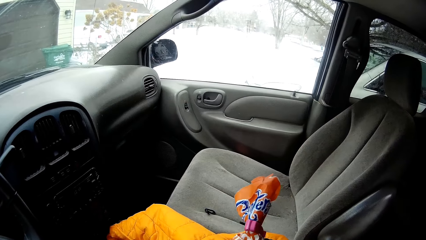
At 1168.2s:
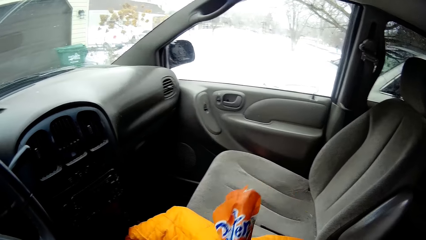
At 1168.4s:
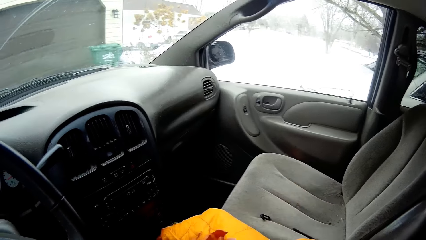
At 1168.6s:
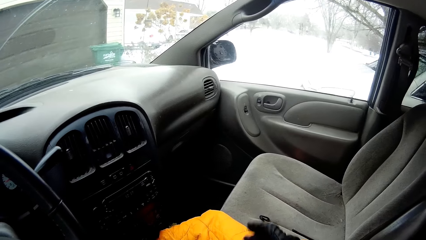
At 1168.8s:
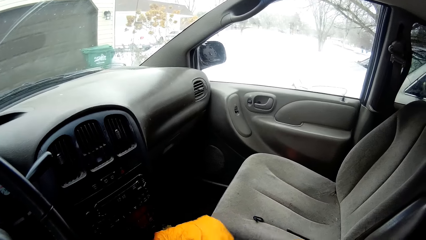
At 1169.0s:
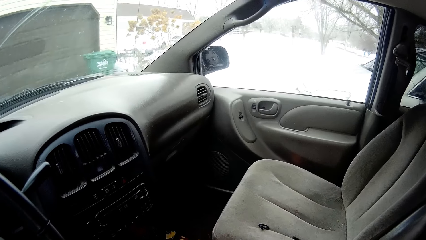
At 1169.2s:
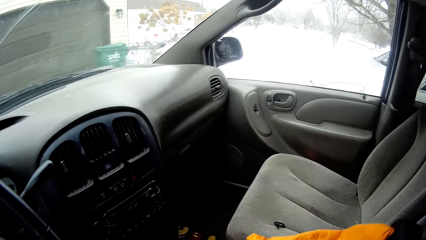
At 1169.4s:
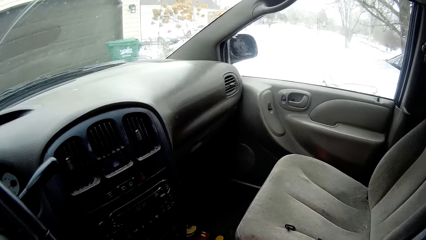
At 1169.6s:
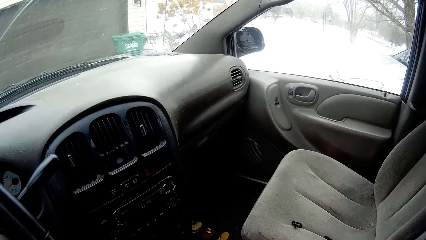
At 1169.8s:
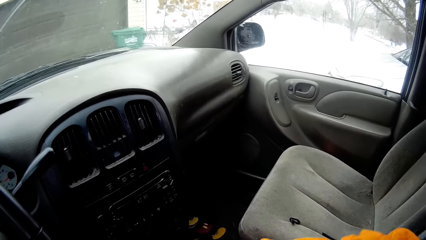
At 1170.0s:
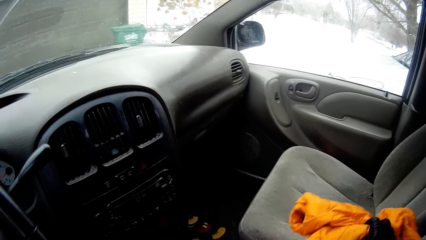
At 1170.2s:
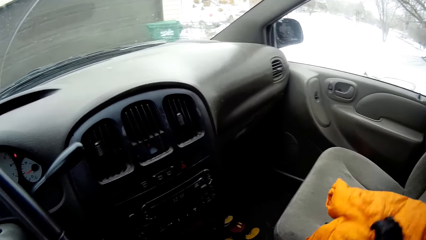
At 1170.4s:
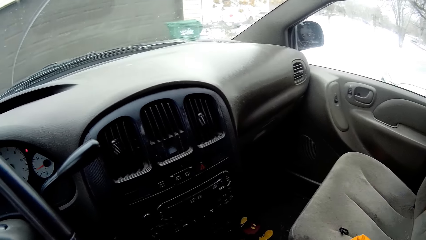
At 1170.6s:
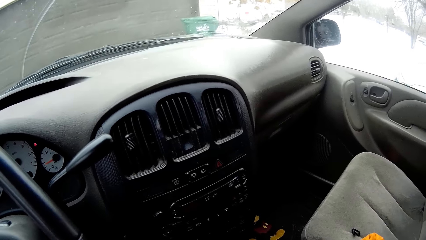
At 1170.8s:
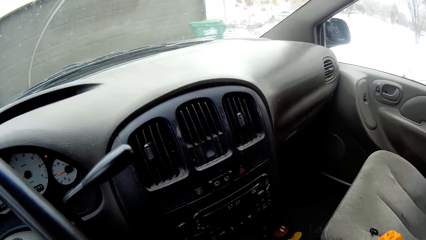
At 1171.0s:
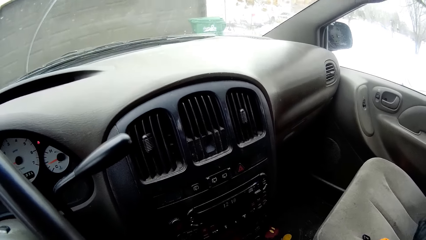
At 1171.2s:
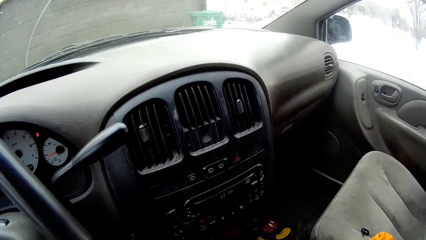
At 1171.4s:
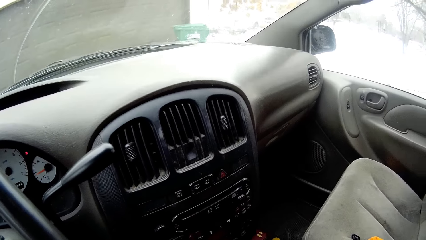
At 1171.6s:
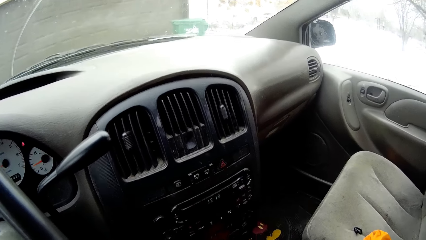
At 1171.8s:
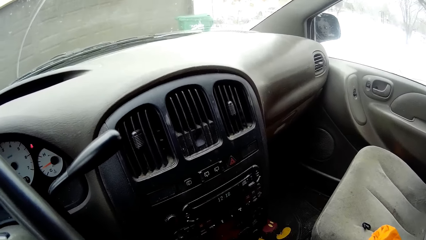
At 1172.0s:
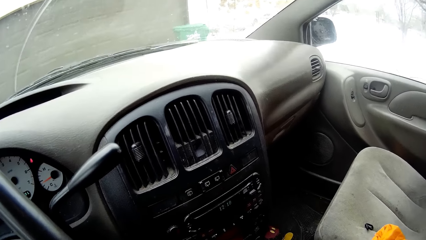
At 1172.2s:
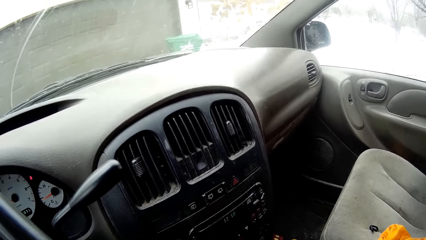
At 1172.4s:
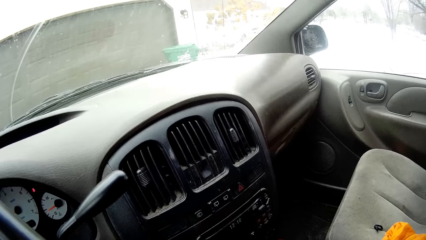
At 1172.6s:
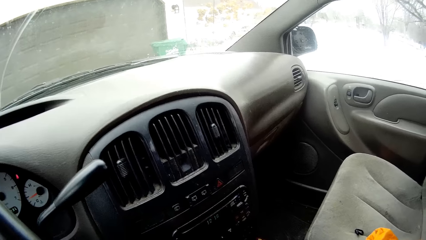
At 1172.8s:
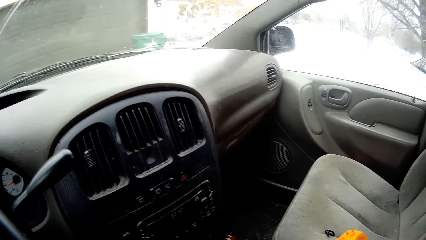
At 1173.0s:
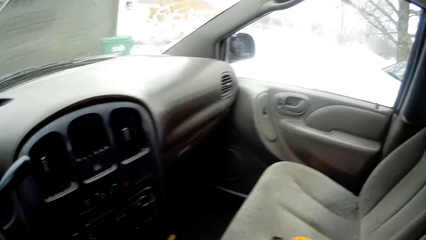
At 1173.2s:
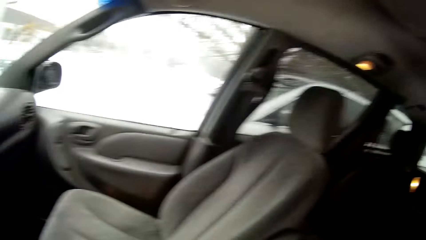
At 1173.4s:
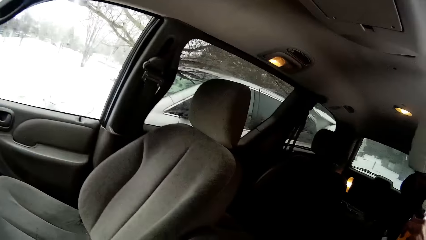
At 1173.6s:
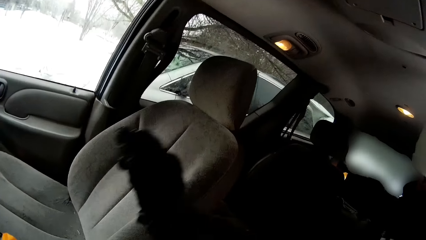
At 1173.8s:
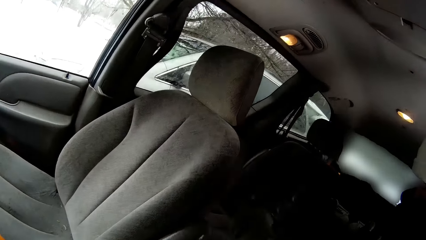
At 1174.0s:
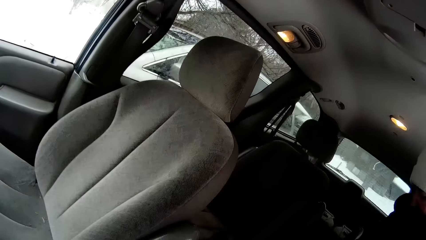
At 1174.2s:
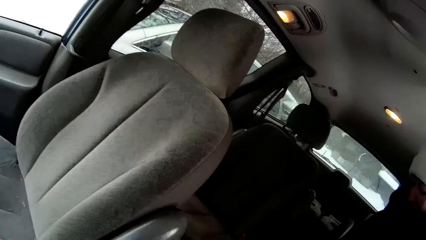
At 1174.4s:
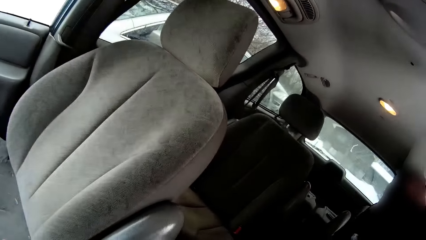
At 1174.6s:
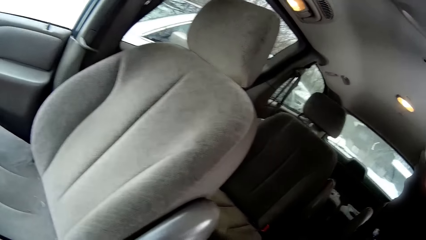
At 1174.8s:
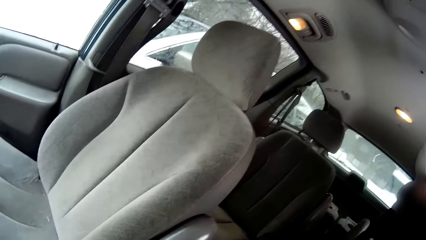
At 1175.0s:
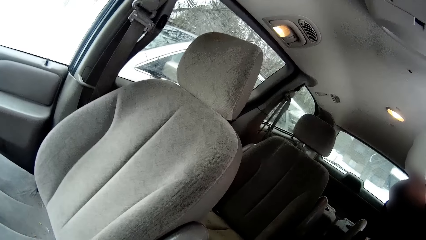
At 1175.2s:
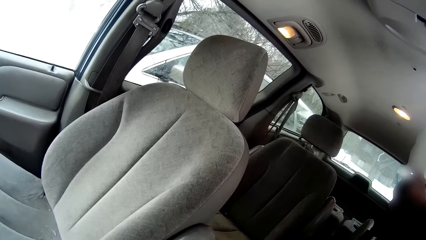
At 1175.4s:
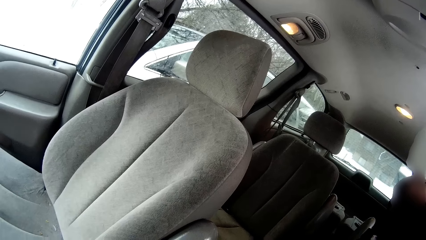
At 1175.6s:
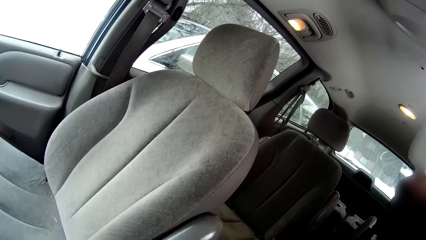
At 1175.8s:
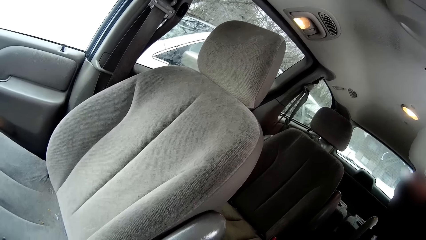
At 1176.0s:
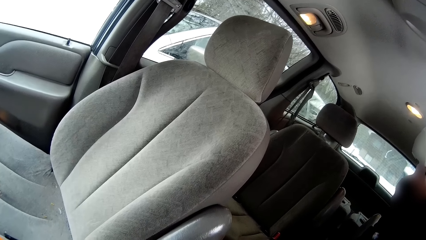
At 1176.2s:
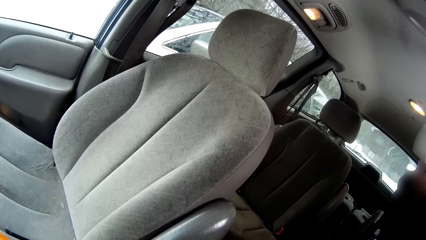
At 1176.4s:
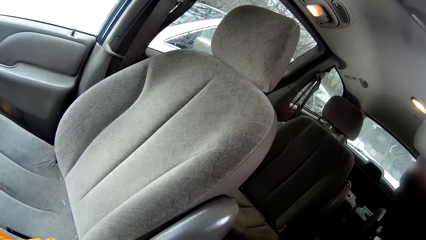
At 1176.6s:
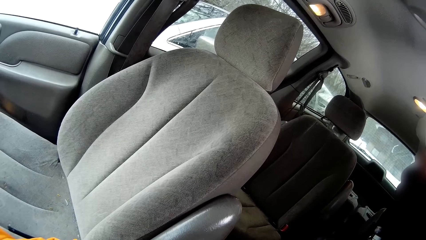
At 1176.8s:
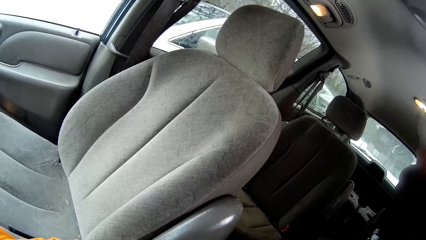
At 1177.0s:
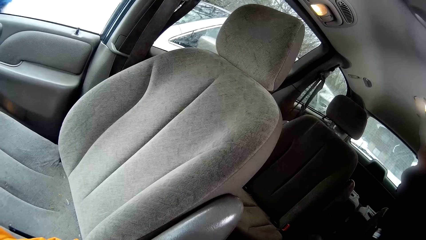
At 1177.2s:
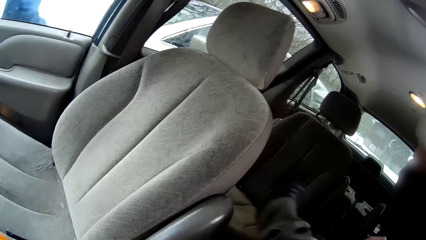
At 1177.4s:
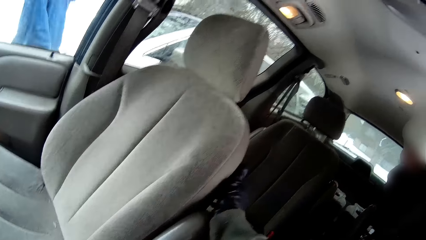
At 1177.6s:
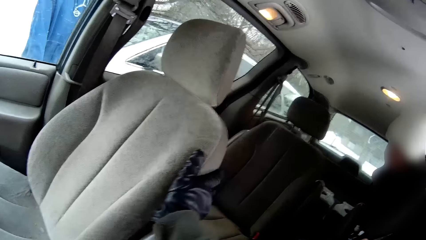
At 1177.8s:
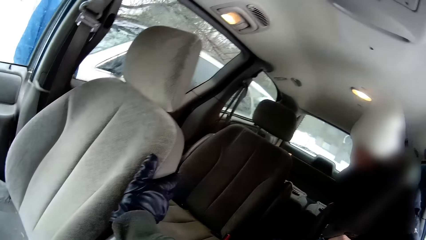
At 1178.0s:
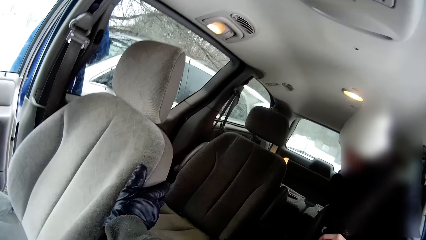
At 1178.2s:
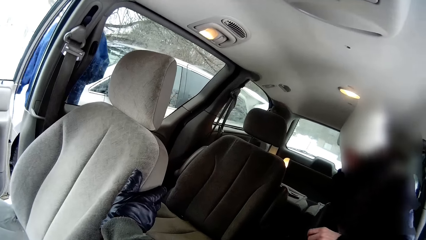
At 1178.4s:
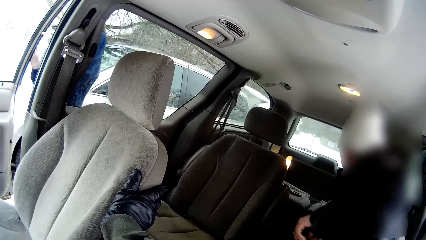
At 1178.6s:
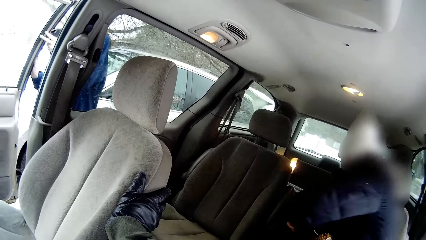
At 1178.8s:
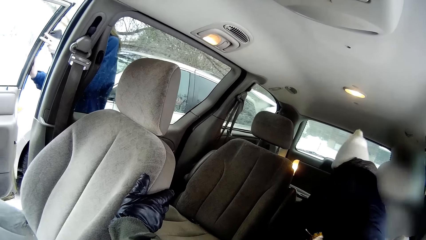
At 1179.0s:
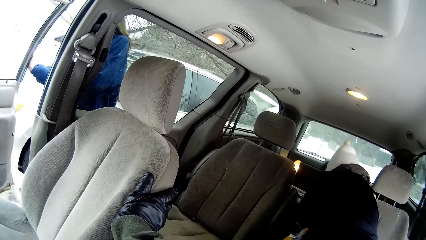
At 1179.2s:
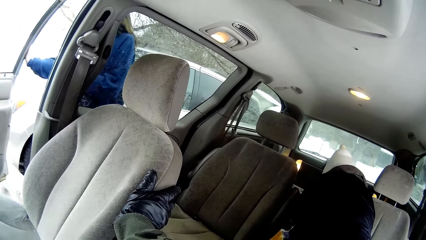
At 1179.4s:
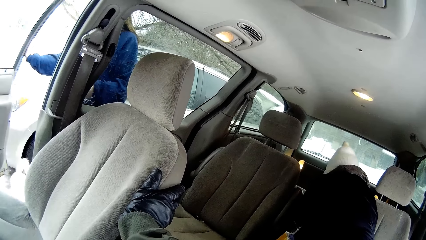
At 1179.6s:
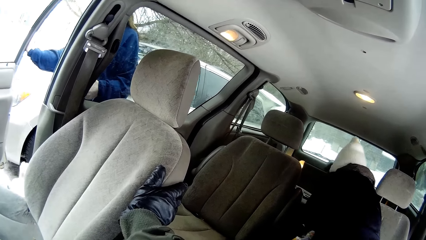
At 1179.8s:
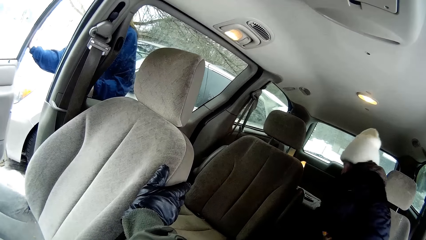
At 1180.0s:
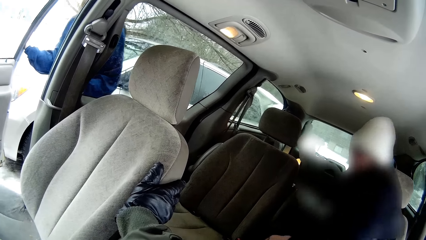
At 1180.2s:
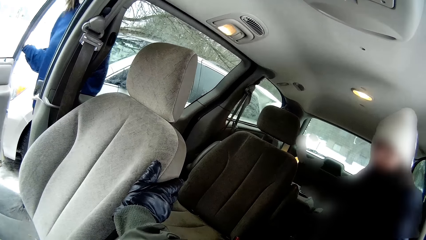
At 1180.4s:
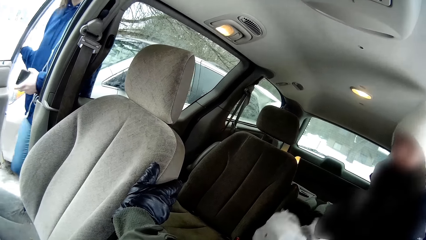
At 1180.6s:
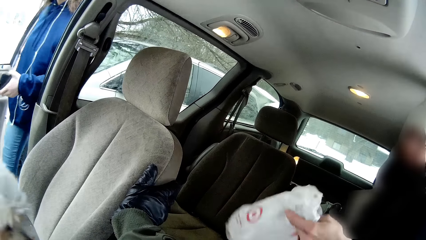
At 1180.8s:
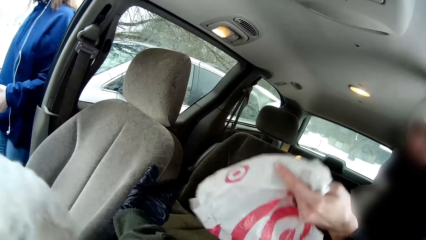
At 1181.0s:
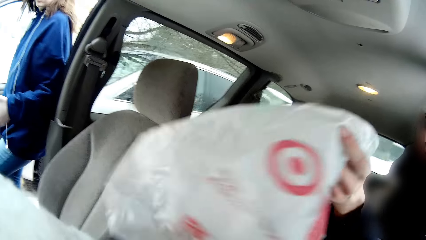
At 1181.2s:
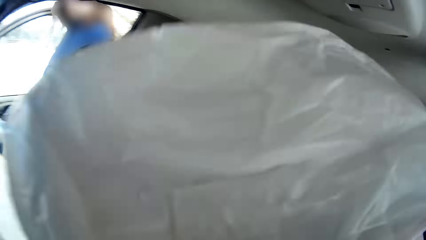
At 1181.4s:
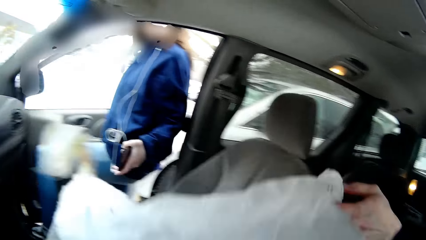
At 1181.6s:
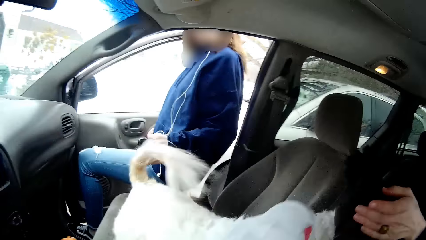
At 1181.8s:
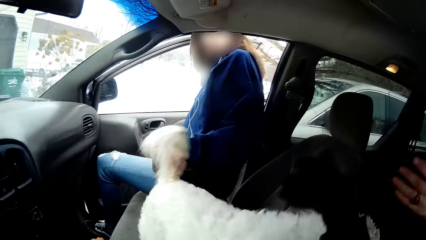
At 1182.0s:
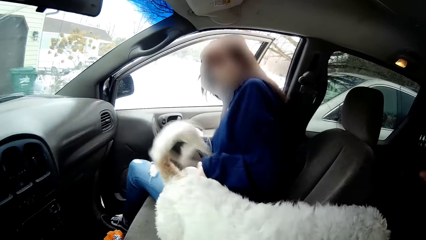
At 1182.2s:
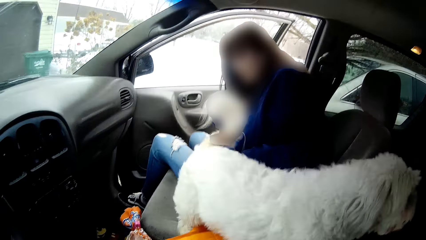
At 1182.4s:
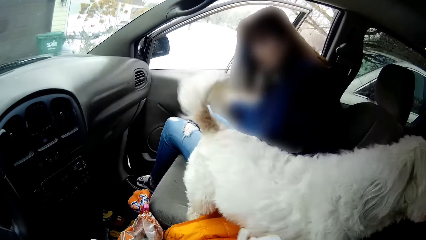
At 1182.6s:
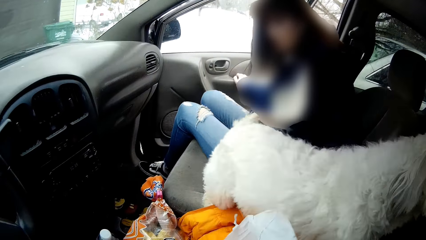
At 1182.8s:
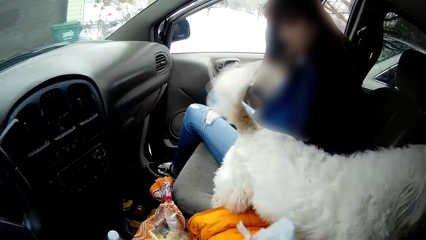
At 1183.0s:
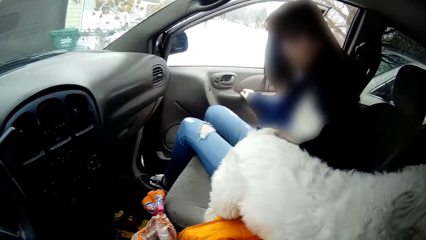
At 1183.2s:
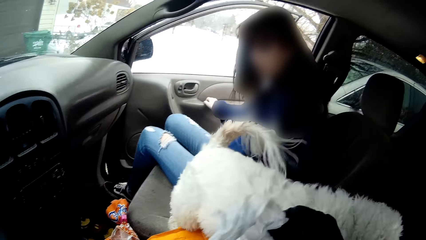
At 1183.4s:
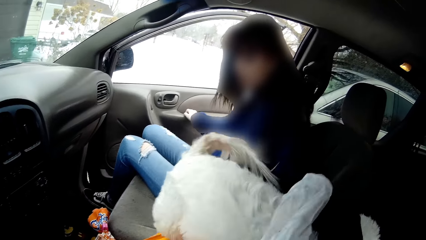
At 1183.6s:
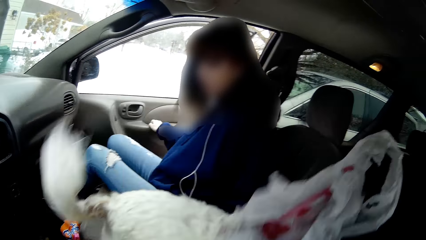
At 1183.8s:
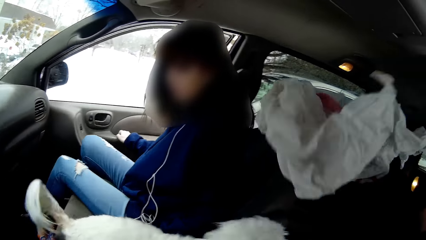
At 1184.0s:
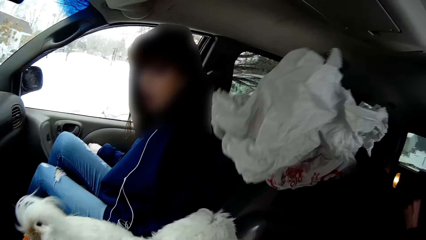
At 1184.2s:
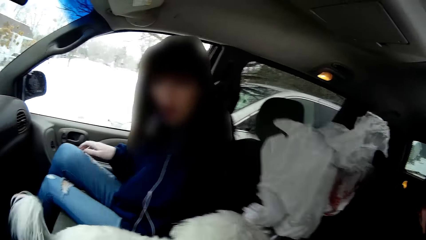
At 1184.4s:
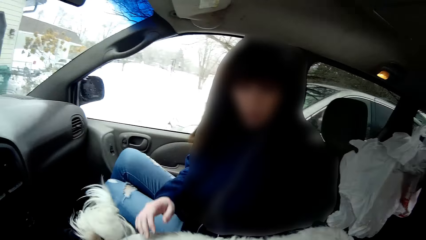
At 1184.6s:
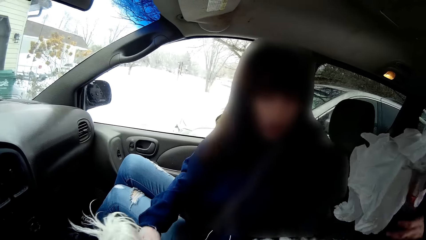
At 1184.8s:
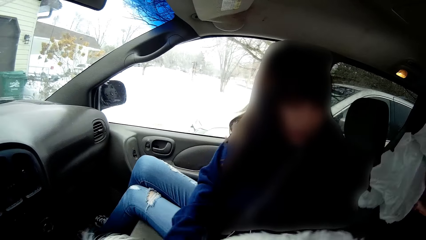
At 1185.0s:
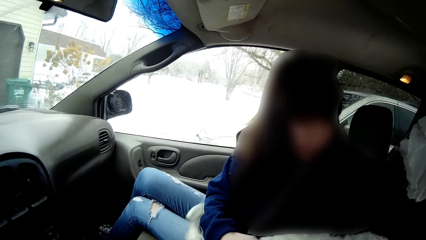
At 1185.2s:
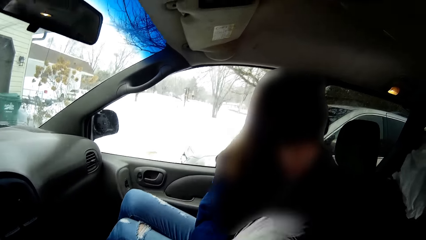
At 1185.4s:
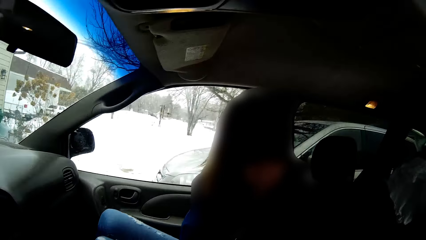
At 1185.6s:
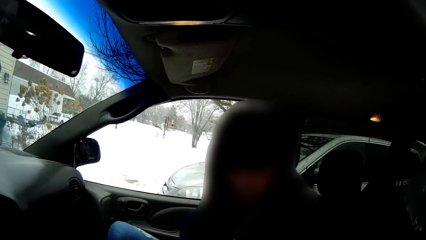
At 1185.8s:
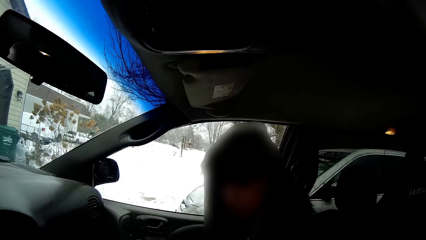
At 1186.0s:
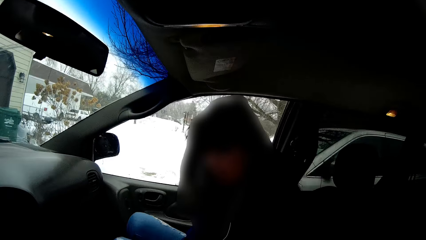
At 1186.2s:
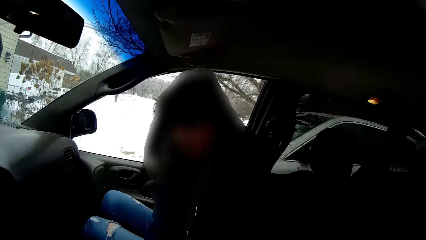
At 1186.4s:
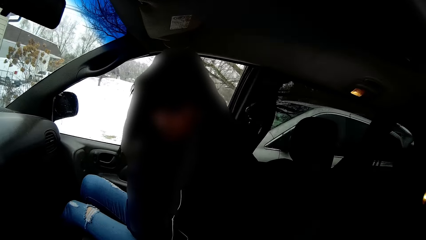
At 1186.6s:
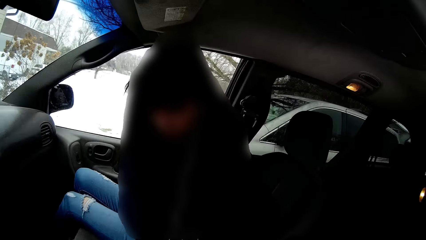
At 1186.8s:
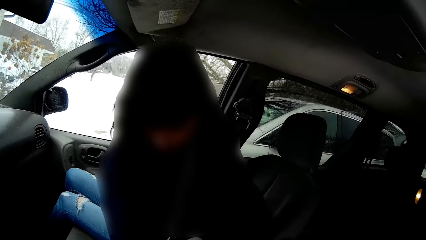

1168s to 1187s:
The camera wearer picks up a jacket from the front passenger chair with her right hand. She drops the jacket on the front passenger chair with her right hand. She holds the front passenger seat with her right hand. The girl opens the front passenger door of the minivan with her right hand. A dog enters the minivan through the front passenger side. The woman picks up a plastic bag from the floor of the minivan with her left hand and drops the plastic bag at the front of the minivan with her left hand. The girl gets into the minivan. The camera wearer picks up the plastic bag with her right hand. The girl sits on the car. The camera wearer hands the plastic bag to the woman with her right hand. The girl closes the front passenger door of the minivan with her right hand and pushes the dog to the back of the minivan with her right hand.
